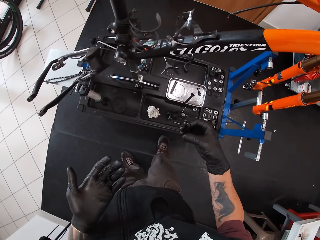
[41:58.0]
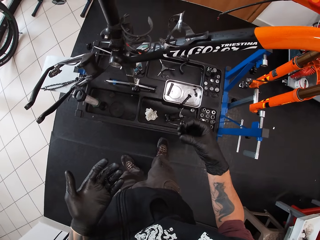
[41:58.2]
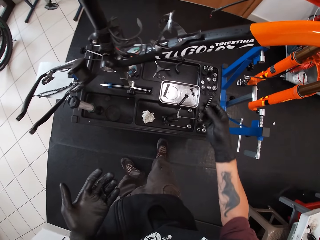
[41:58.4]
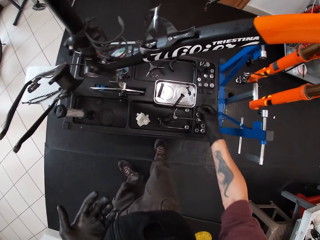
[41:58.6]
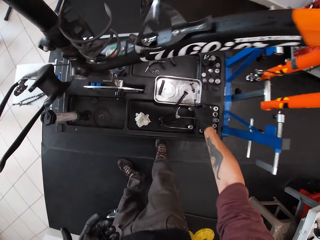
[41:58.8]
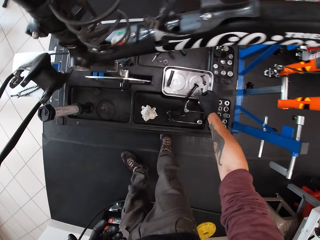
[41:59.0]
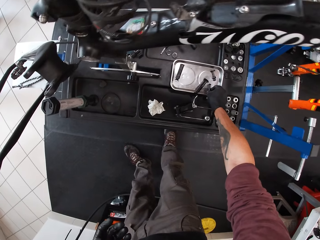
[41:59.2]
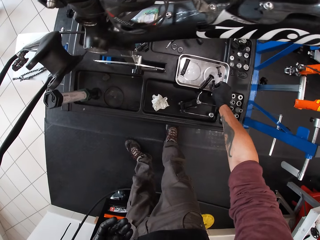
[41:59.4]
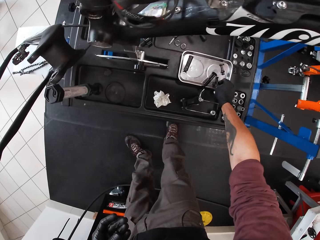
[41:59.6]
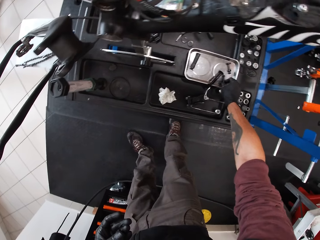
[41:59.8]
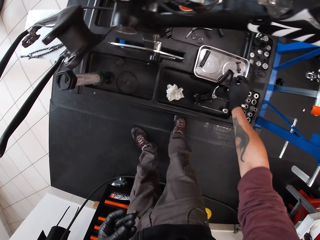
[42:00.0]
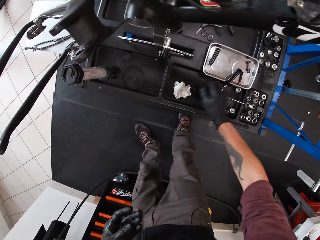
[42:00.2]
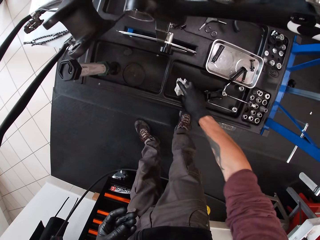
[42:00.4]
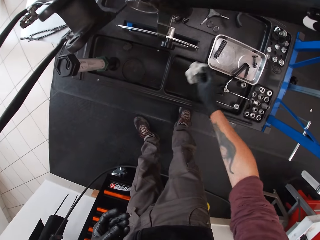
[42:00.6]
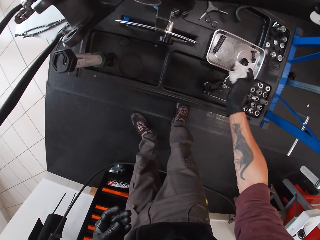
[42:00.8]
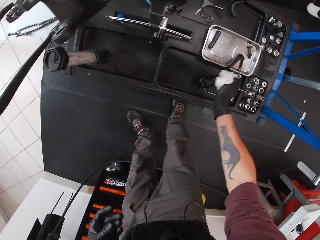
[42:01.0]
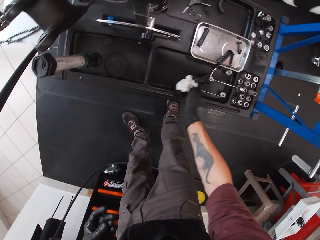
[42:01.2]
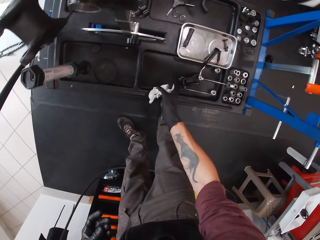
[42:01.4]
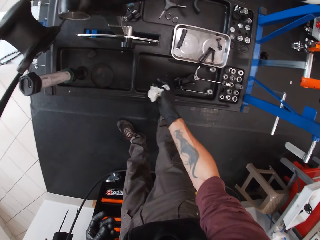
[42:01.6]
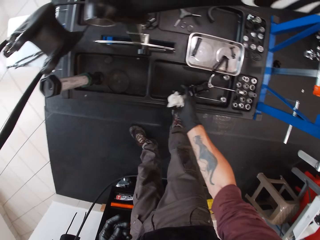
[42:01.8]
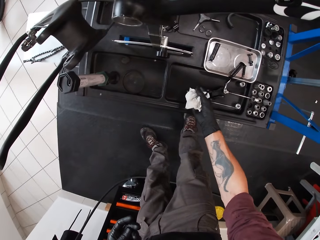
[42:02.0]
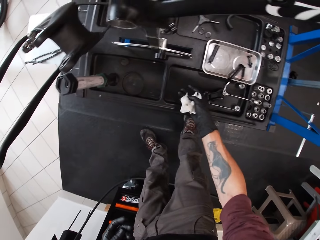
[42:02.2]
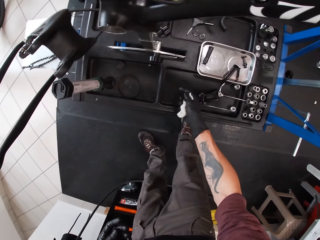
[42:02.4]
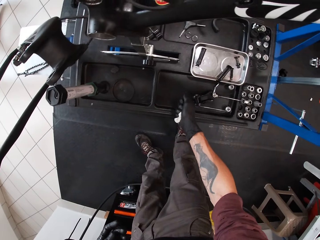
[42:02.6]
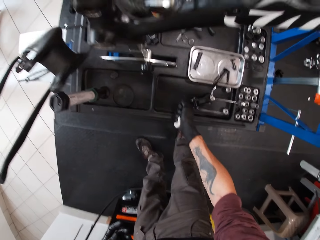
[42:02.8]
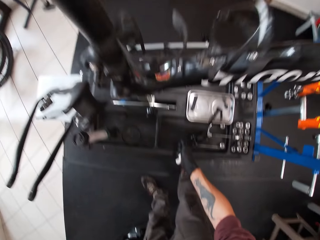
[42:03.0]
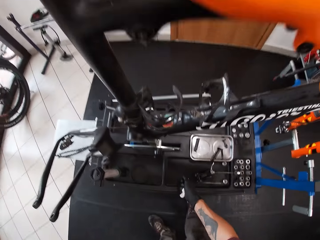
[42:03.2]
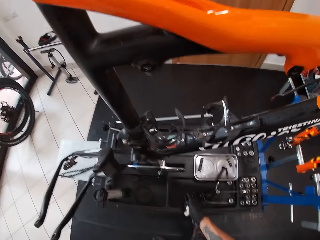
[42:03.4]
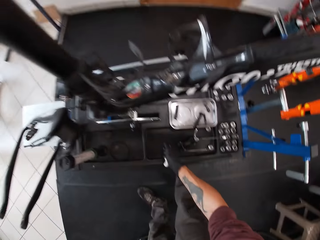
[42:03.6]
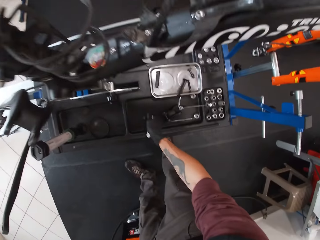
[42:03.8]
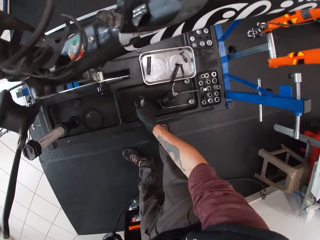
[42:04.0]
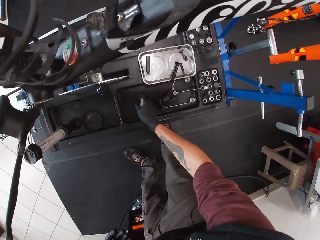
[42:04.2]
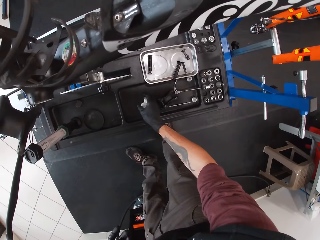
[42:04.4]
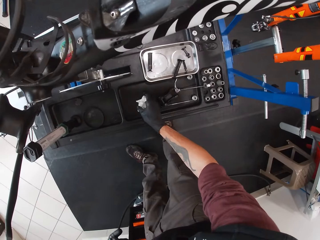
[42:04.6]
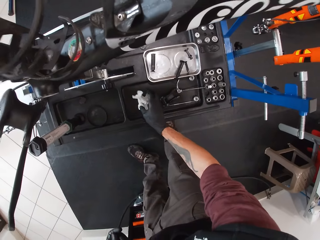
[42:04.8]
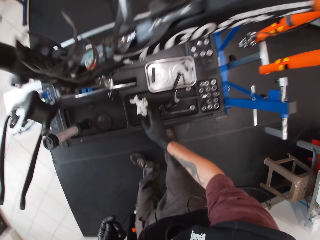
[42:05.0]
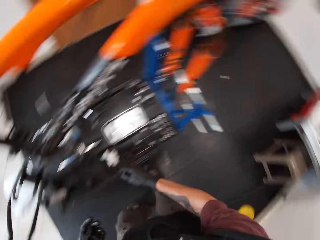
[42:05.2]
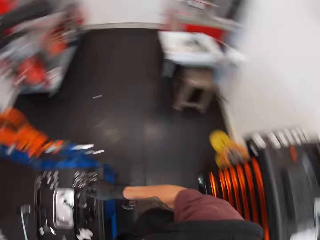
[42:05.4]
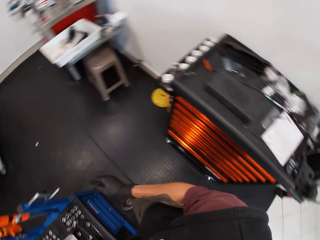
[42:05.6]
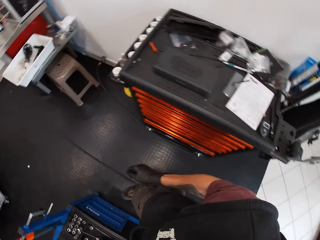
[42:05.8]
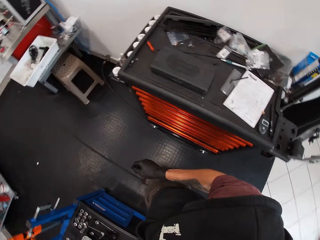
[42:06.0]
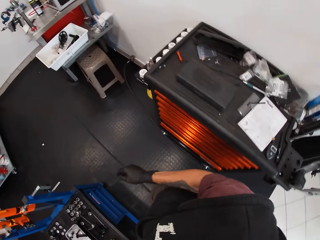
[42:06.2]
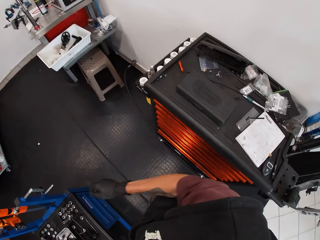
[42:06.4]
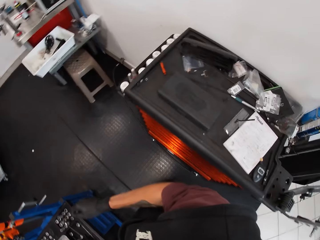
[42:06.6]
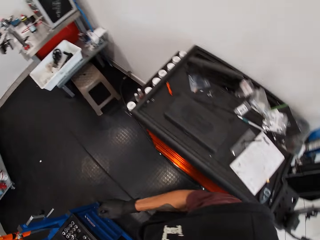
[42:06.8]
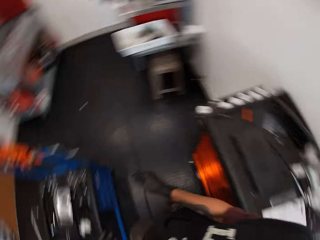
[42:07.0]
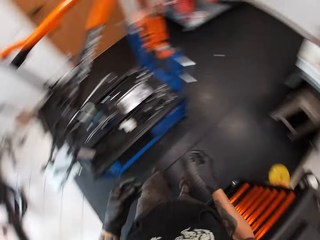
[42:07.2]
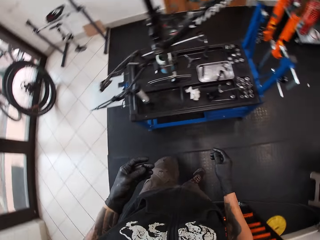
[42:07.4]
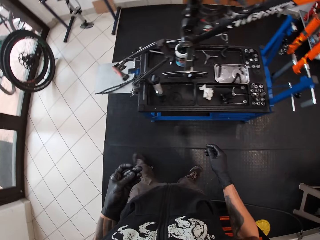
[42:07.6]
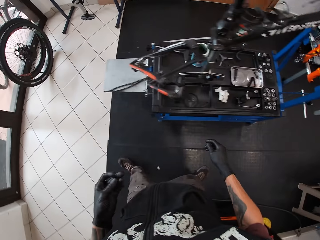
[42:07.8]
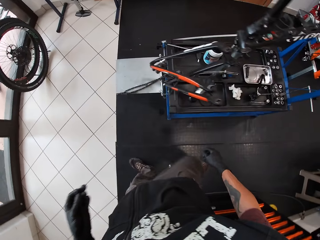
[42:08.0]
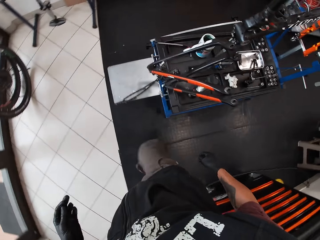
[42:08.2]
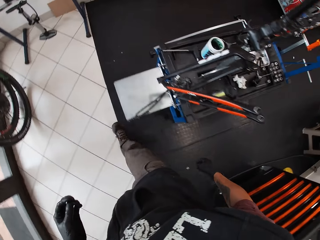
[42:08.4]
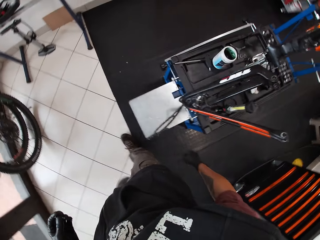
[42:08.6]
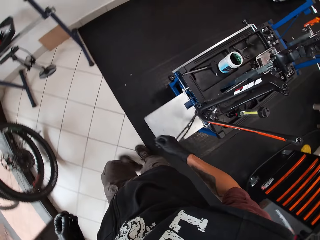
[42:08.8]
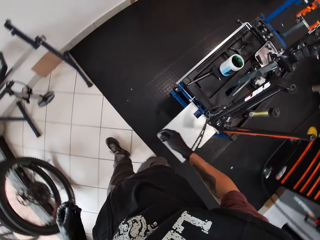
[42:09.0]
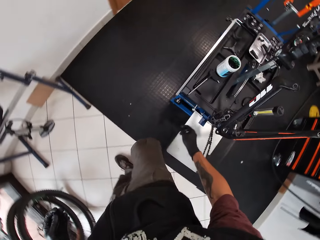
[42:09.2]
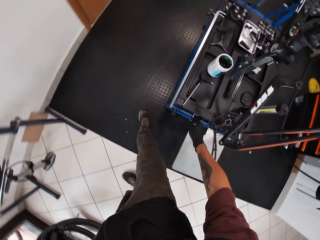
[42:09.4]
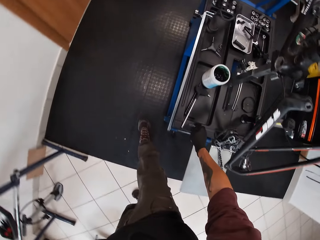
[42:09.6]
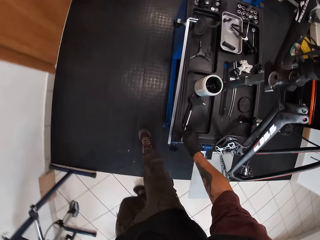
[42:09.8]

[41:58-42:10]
The camera wearer places the bolt on the metal tray with his right hand. He picks the tissue on the bench with his right hand. He squeezes the tissue with his right hand. He wraps his hand with the tissue paper. He drops the tissue on the bench with his right hand. He walks around.

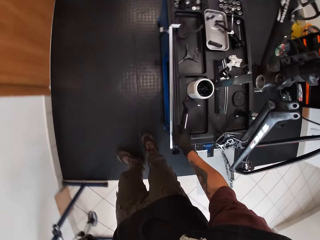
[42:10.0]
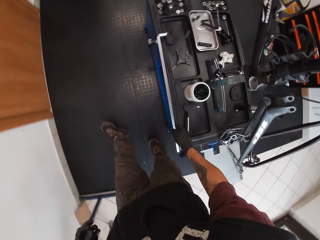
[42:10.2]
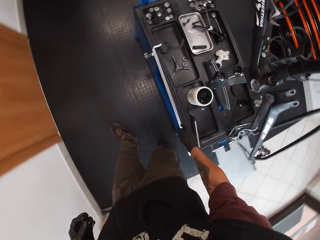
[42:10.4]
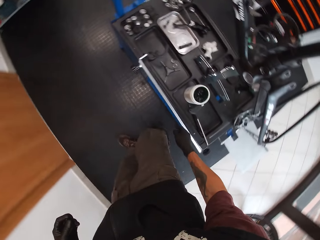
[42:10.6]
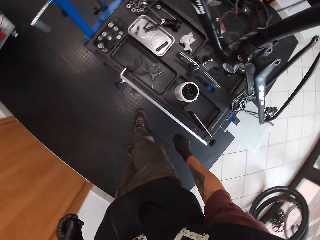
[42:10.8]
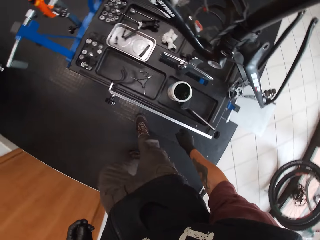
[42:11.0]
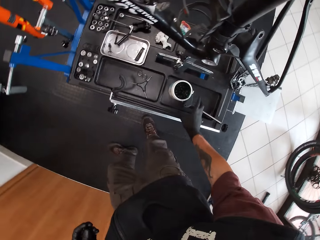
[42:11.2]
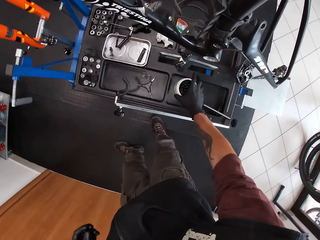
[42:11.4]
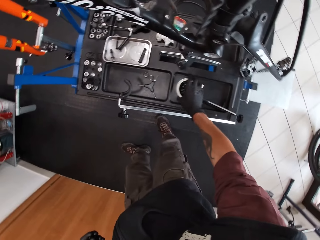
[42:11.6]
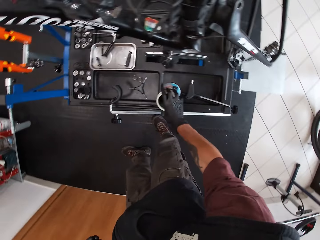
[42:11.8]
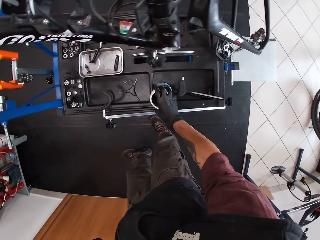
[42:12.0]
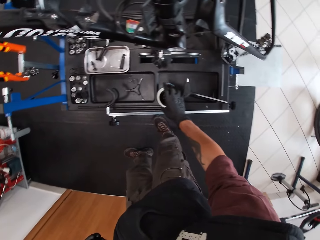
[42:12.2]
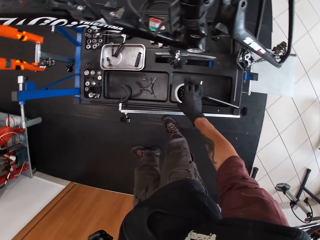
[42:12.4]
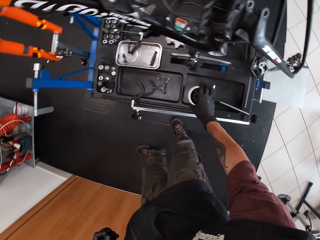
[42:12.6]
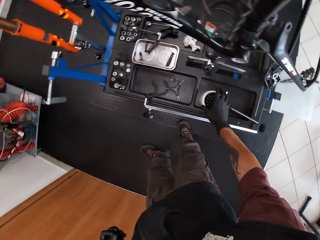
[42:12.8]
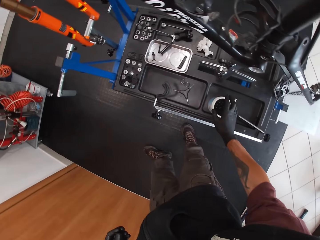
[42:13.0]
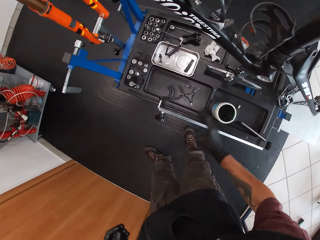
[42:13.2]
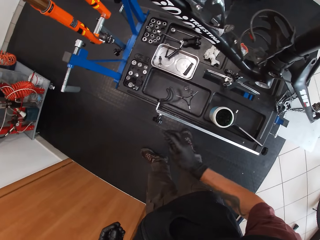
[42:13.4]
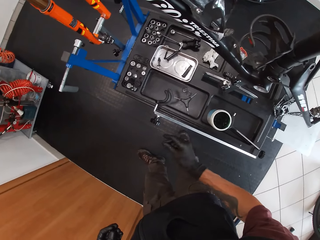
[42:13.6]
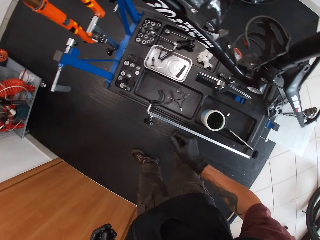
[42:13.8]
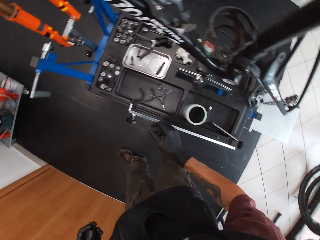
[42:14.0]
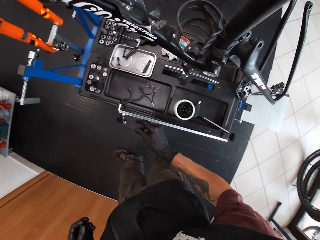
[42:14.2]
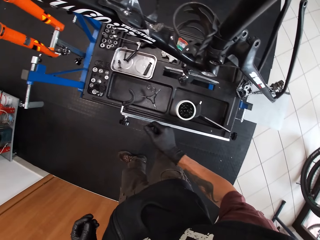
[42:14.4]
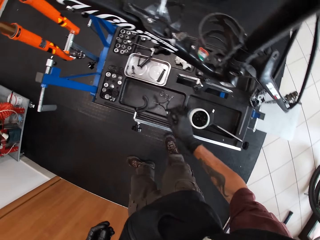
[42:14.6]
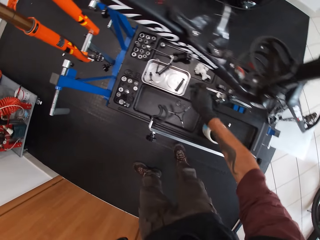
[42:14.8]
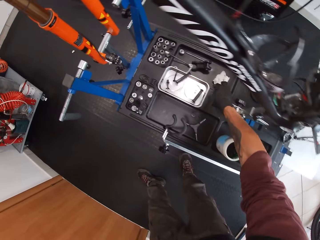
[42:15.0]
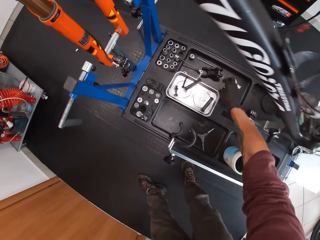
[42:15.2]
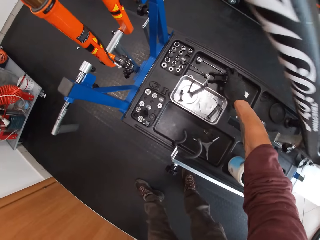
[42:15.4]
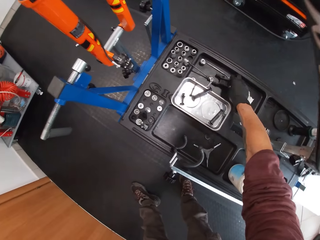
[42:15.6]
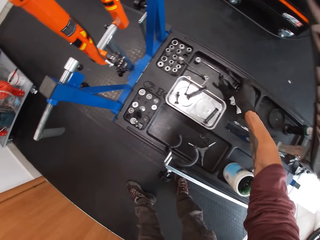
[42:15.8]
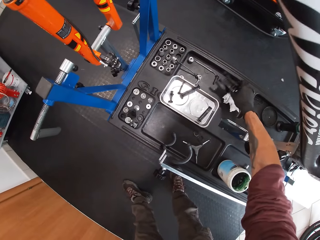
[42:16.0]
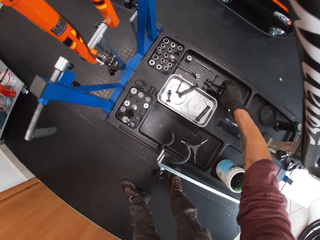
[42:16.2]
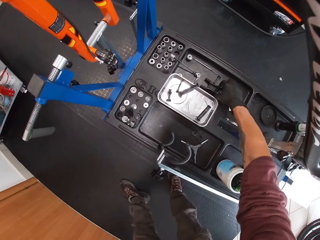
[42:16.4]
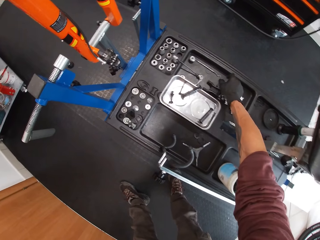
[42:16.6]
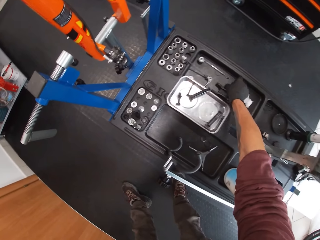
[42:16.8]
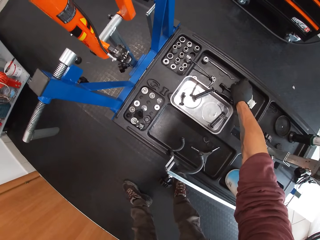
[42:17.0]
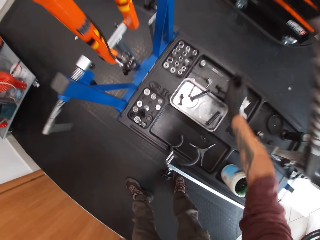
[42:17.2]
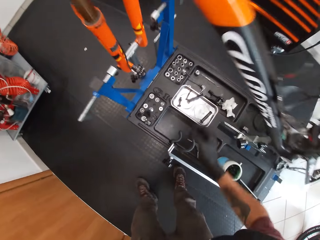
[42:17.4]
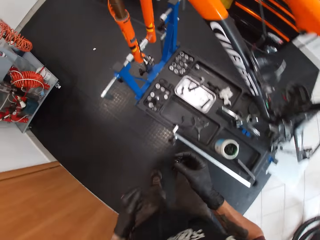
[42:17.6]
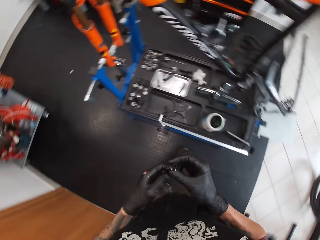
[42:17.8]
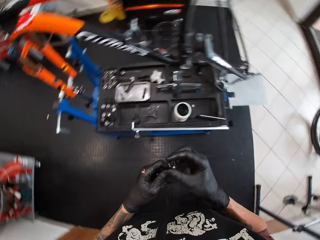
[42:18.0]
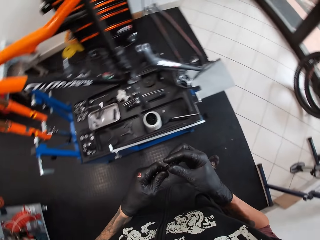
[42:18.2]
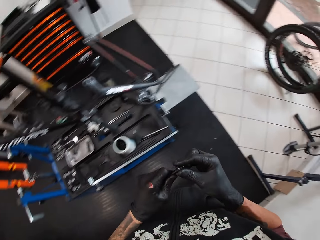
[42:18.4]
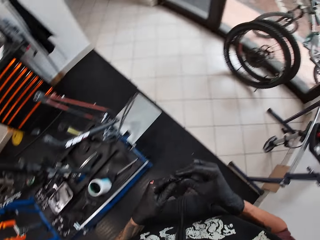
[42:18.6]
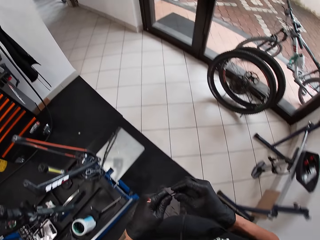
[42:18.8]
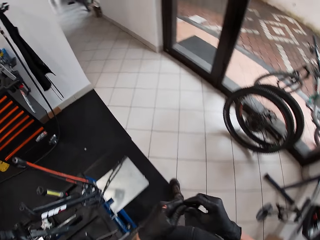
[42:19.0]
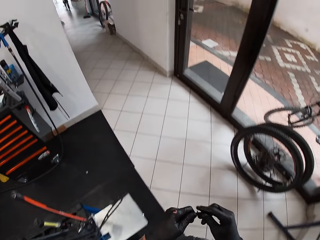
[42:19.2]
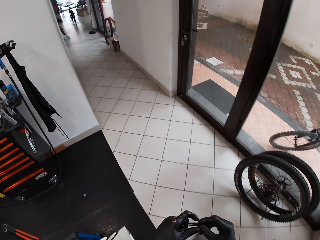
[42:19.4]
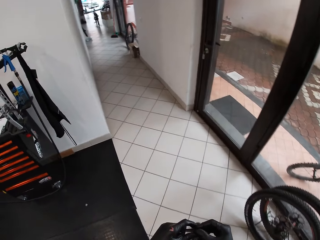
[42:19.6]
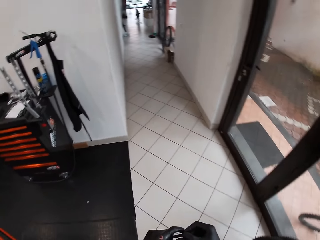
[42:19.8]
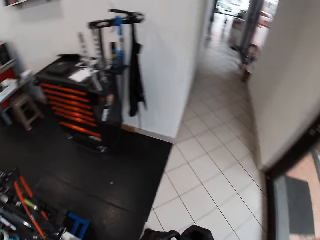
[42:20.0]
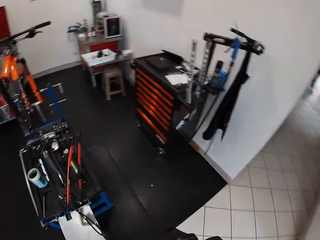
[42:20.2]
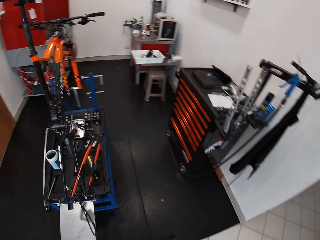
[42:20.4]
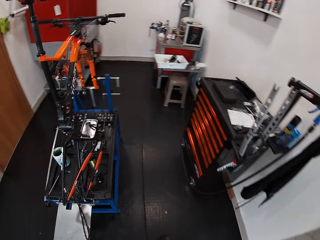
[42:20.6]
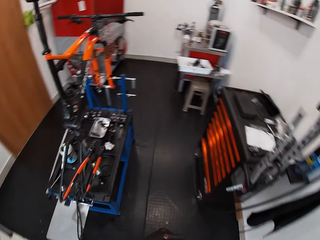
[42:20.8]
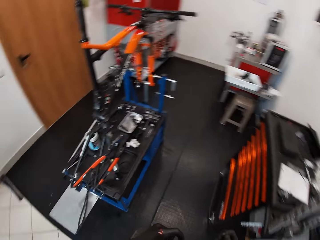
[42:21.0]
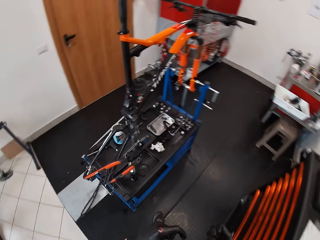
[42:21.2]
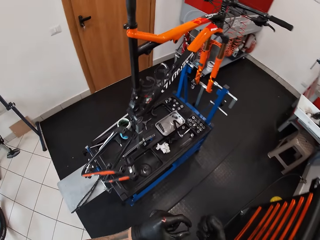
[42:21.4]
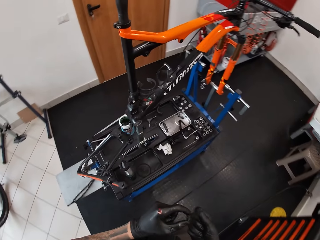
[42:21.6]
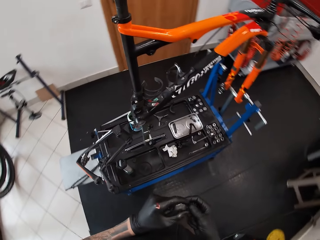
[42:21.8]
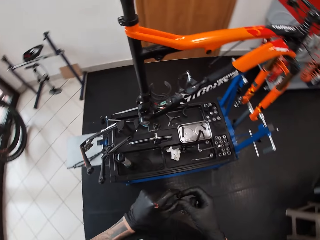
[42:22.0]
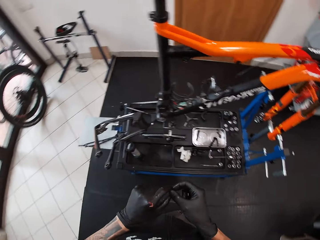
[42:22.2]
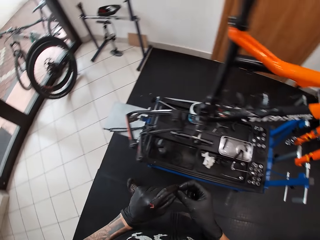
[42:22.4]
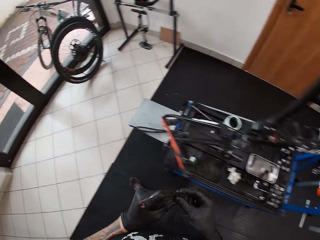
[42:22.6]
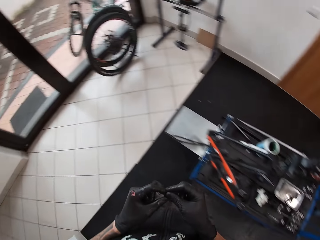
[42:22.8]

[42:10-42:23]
The camera wearer moves the grease jar on the bench with his right hand. He touches the grease. He picks the frame spare or joiner from the bench with his right hand. He places the frame spare on the bench with his right hand. He picks the bolt from the bench with his right hand. He holds the bolt with both hands. He walks around.
